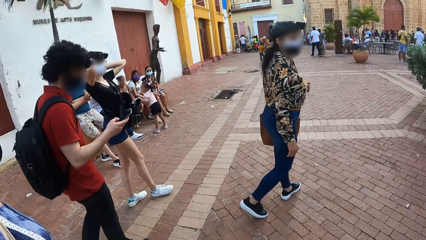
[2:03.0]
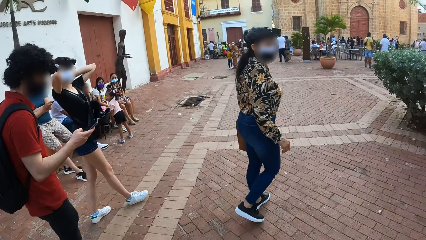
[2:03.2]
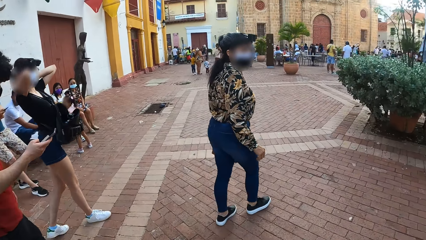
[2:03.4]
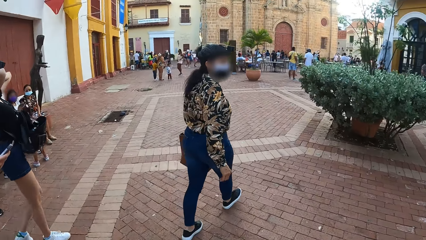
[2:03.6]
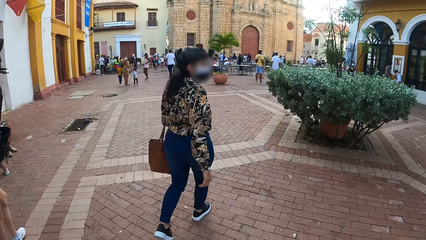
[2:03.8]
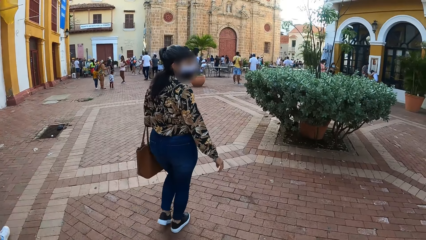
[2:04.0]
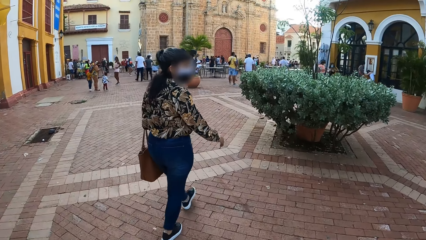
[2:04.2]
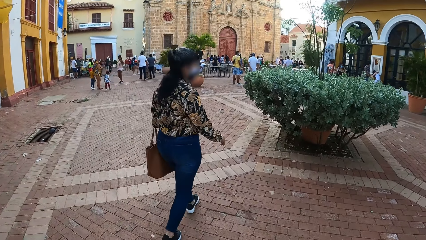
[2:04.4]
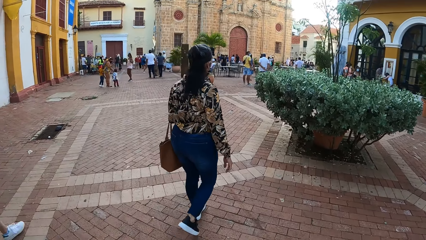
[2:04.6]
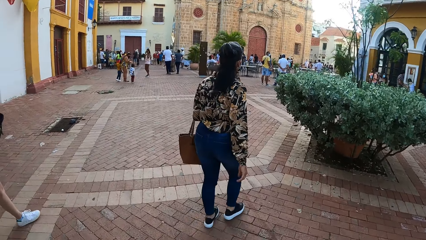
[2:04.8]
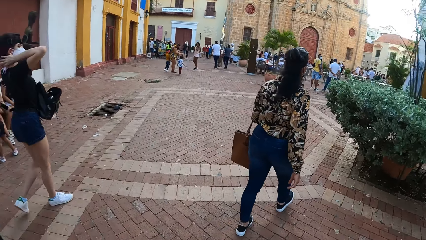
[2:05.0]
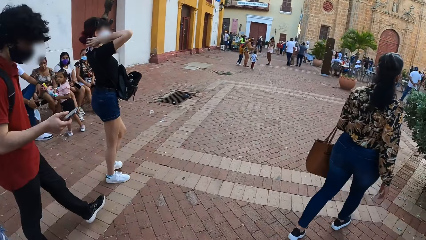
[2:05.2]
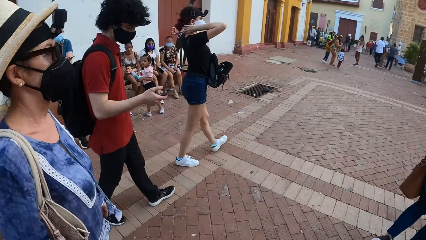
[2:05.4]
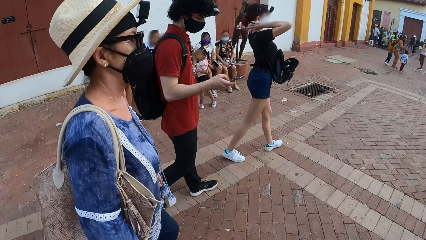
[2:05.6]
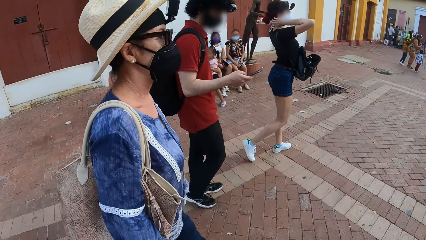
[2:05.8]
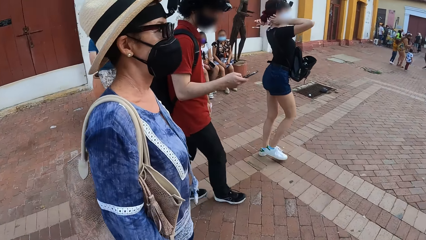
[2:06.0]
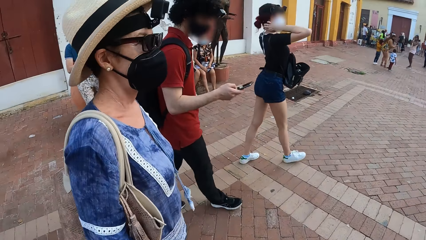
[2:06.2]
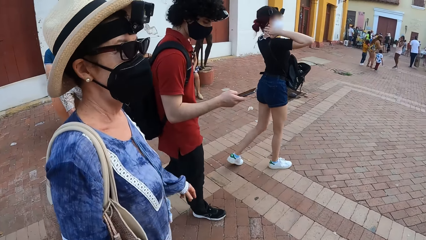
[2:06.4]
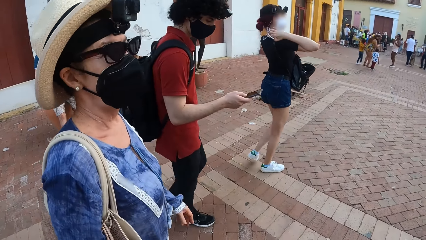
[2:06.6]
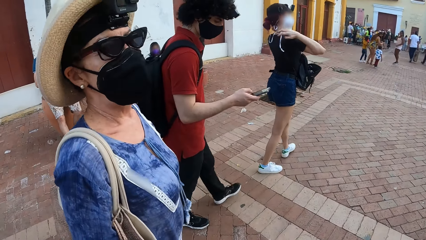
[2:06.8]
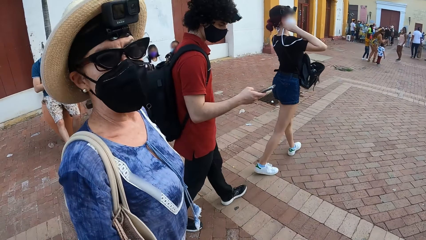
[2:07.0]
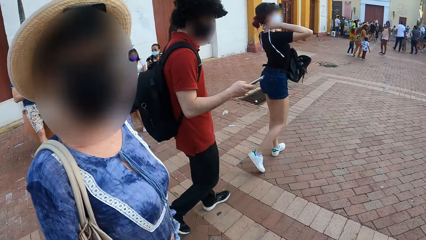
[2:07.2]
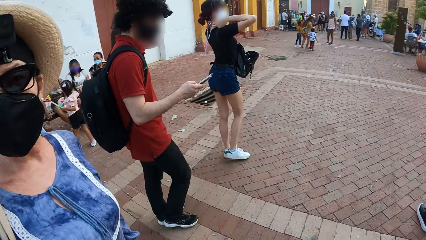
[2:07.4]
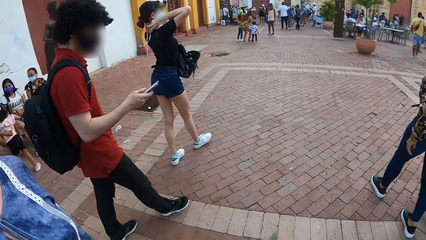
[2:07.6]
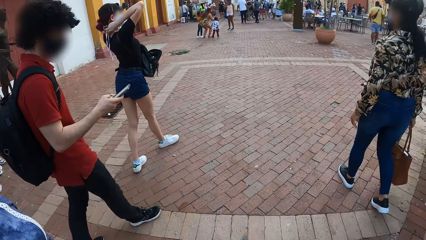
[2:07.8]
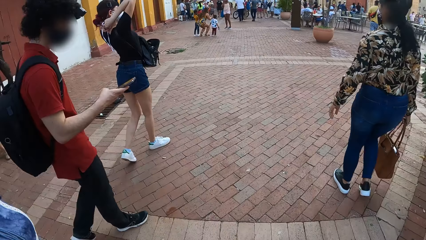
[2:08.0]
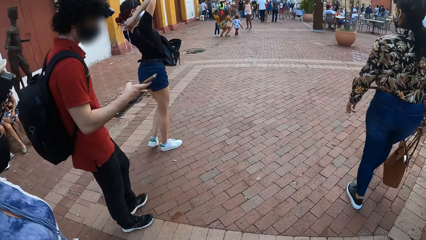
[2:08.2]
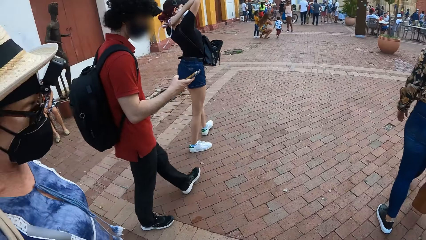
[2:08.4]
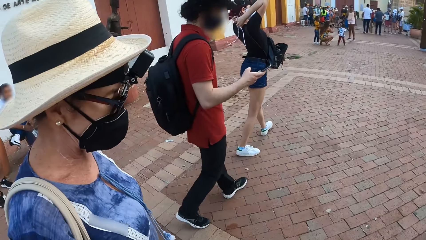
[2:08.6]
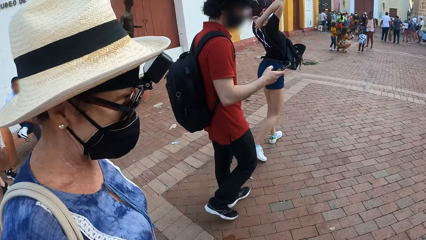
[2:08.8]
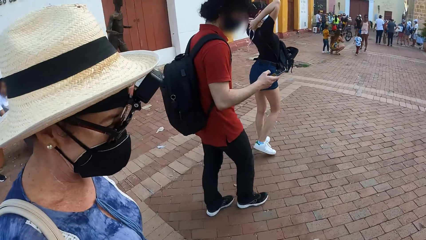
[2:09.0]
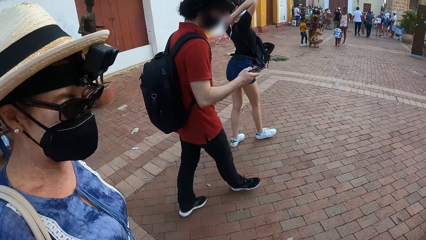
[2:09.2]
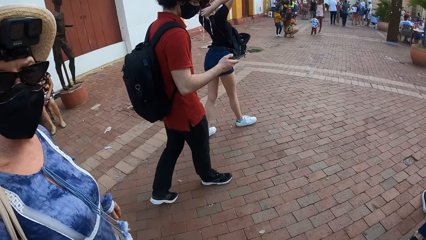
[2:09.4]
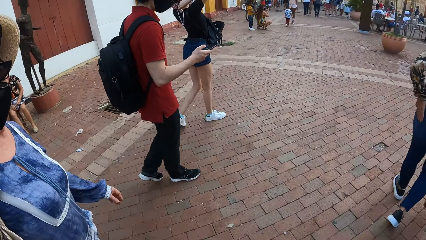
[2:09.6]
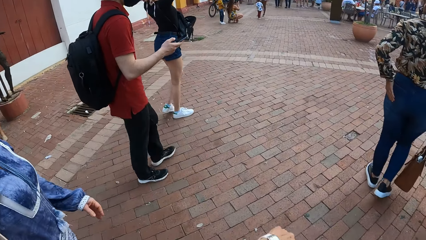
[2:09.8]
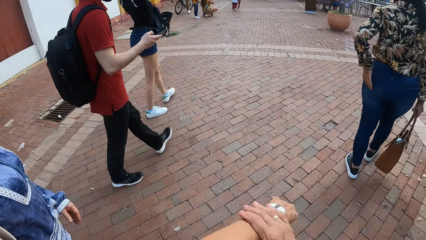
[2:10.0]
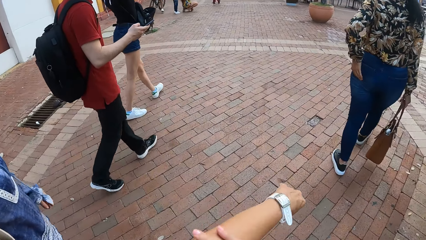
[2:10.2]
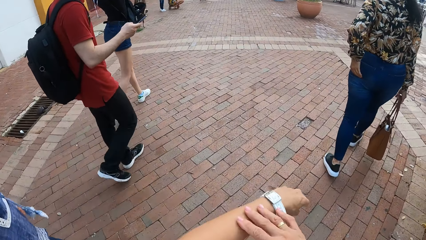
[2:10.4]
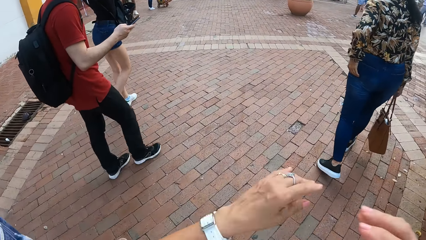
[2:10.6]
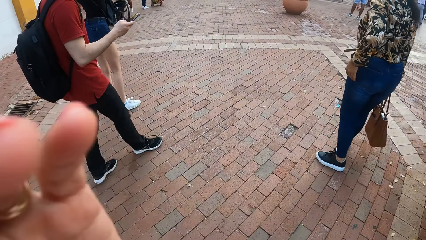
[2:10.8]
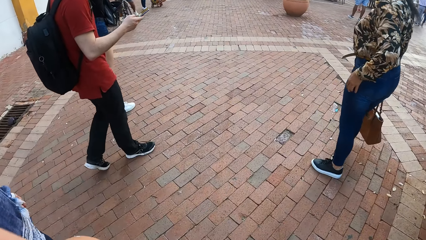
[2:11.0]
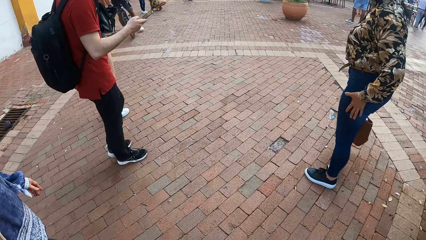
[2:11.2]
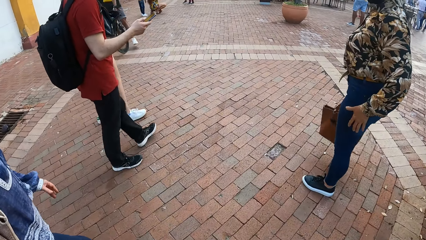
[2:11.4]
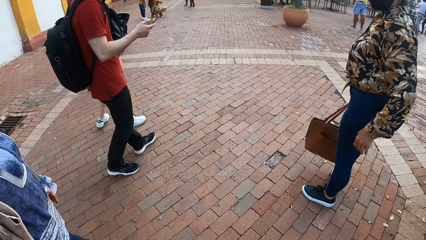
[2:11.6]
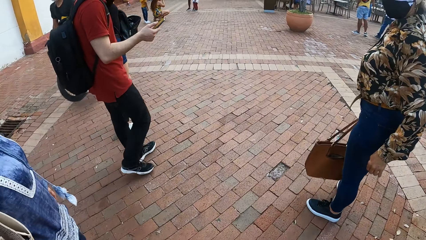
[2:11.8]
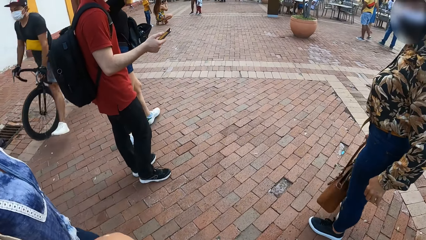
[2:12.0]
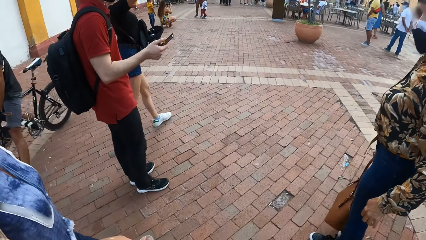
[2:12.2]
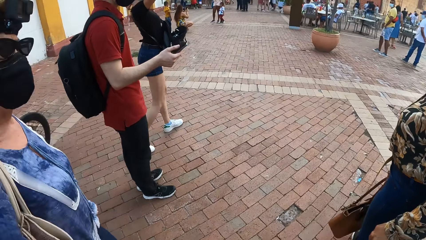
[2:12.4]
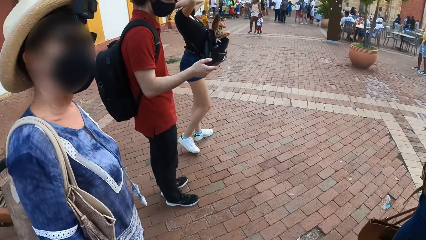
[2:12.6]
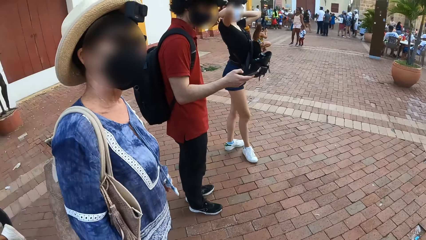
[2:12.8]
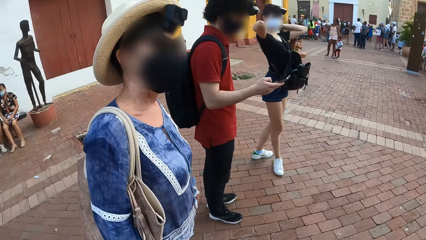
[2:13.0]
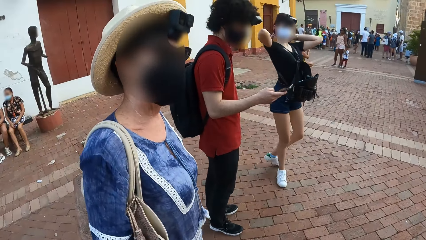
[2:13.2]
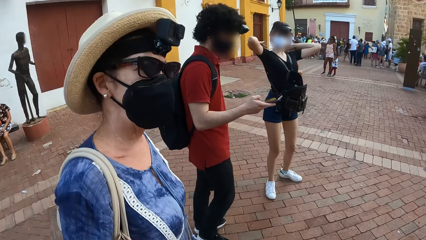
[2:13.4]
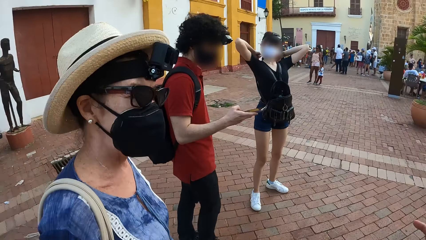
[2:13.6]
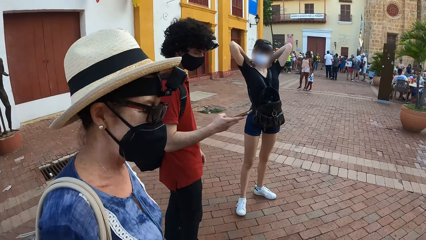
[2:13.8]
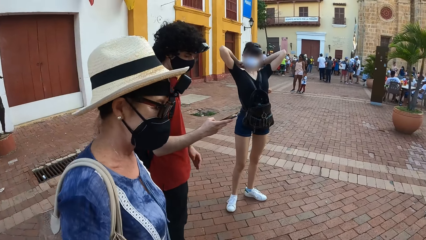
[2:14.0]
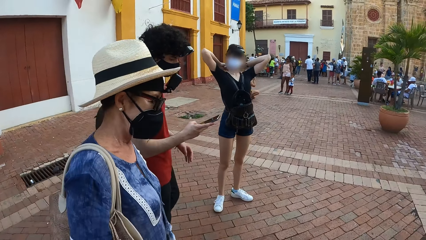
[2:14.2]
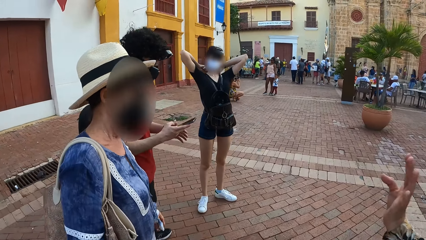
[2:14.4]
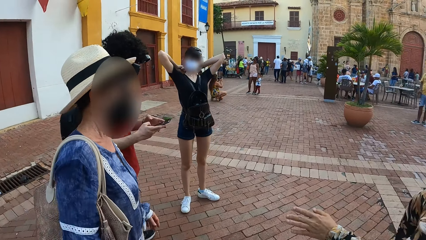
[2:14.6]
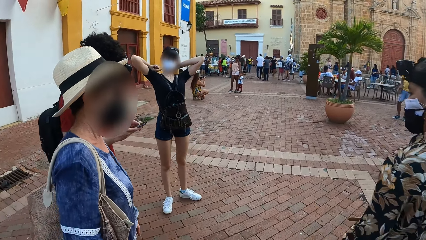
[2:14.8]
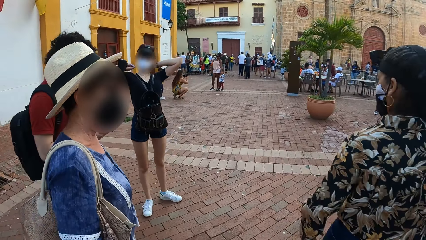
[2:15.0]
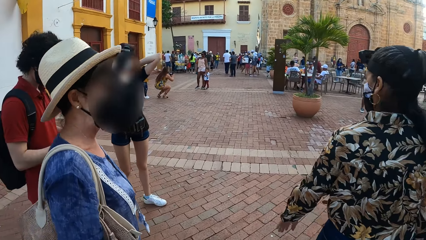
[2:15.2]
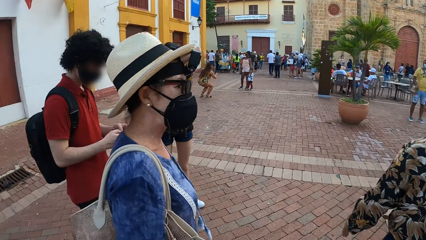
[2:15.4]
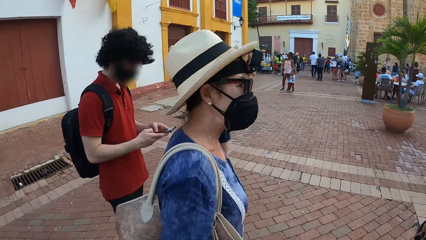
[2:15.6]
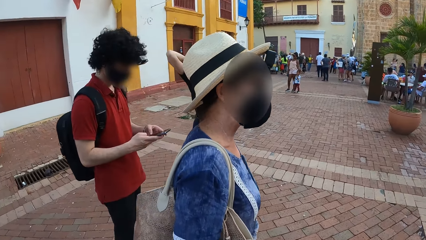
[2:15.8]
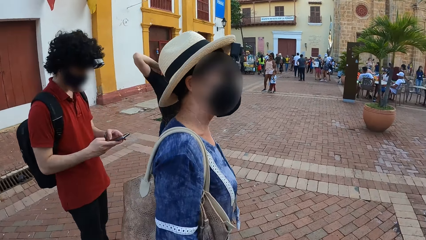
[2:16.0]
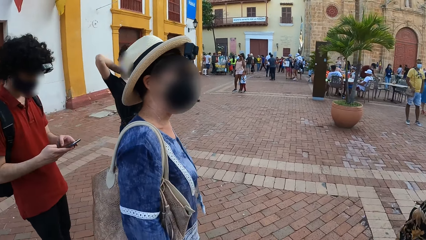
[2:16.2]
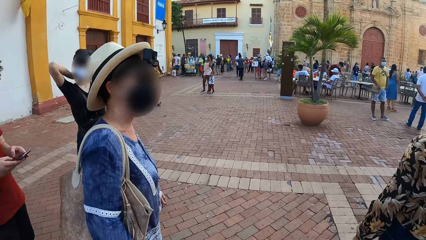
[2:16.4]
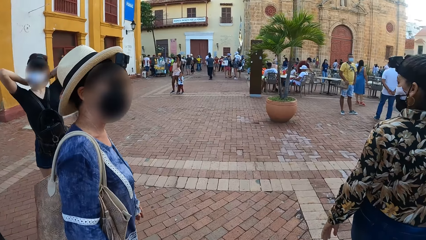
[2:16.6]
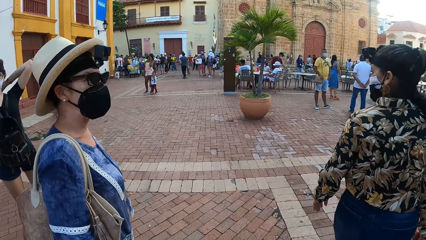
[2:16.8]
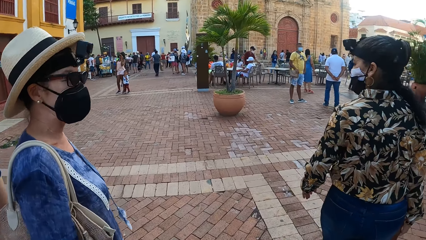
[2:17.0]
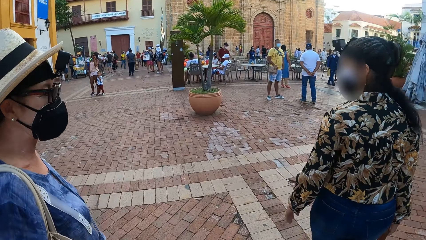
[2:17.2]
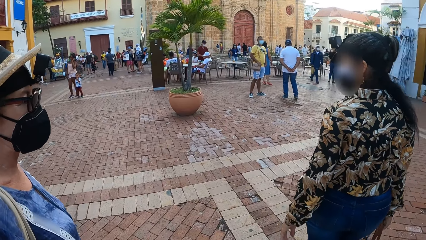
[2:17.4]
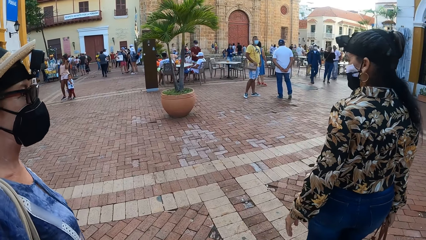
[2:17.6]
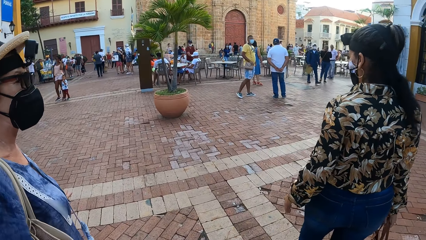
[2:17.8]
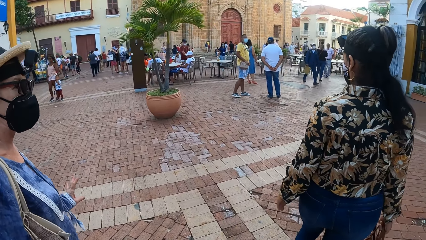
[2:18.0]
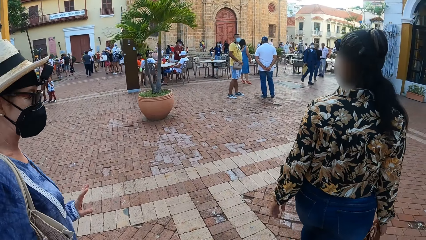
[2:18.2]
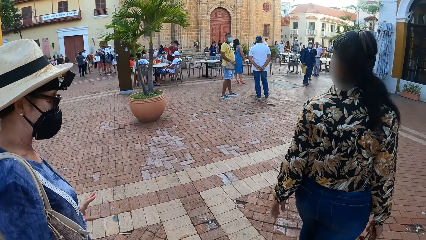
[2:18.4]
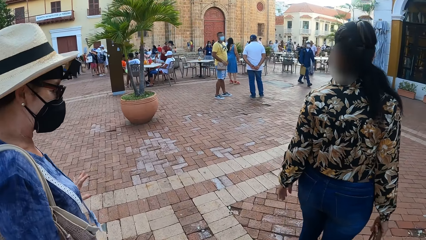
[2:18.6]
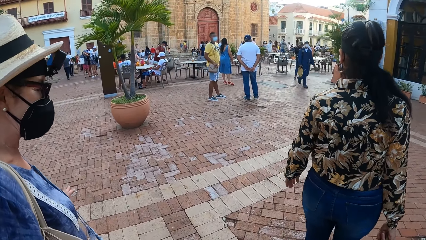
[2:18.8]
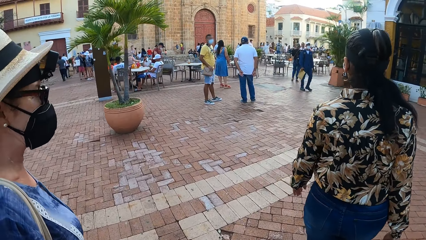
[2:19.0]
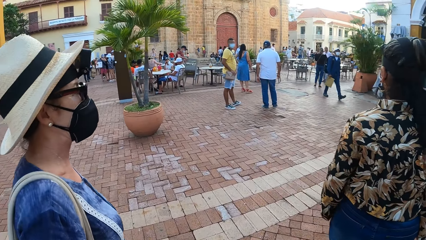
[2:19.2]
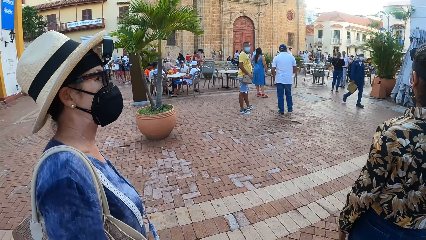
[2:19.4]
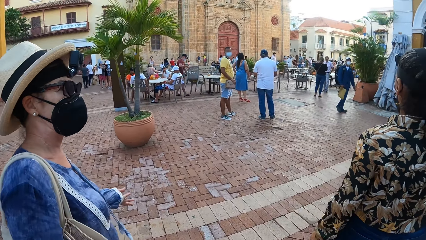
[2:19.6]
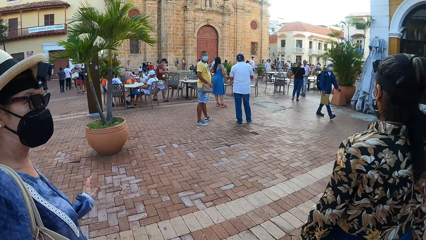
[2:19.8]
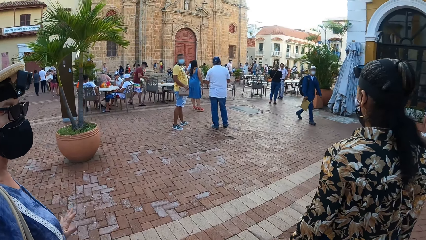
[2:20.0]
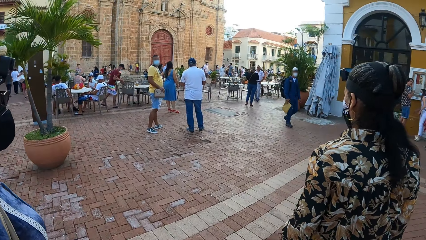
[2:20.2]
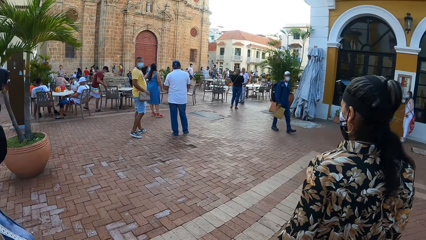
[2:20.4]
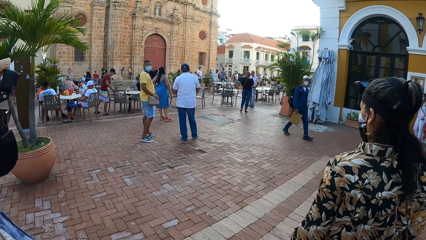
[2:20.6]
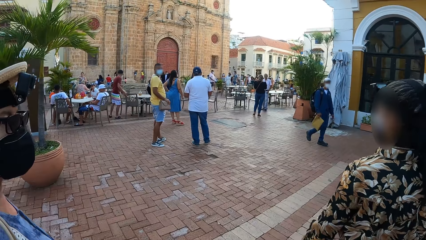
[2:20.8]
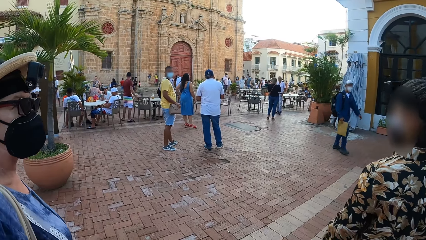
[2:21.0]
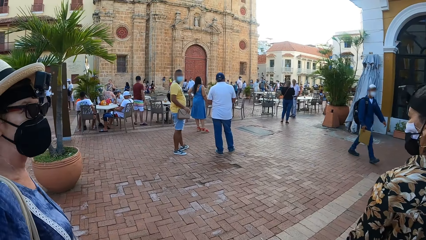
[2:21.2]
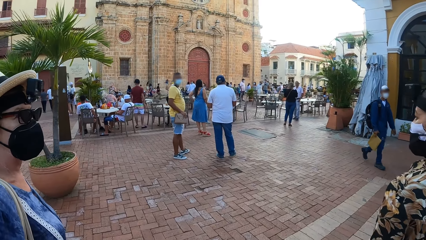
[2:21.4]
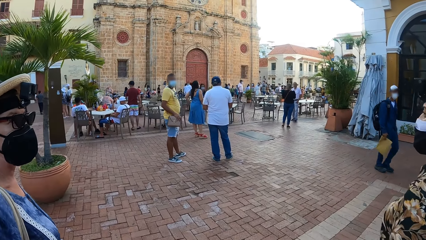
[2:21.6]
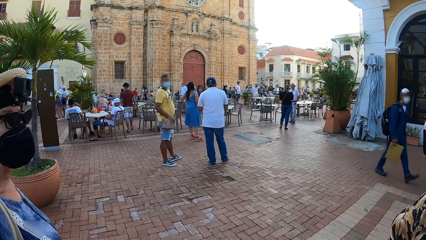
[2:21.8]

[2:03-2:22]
The camera wearer looks at a person. The person looks at the camera wearer. The camera wearer looks forward in a street and looks at the person. She rubs her hand. She touches her left hand. She adjusts her head camera. Another person stops. The camera wearer looks at the first person and two other persons. The first person and the other person walk in front of the camera wearer.
